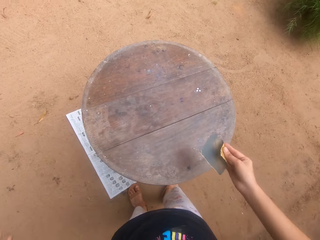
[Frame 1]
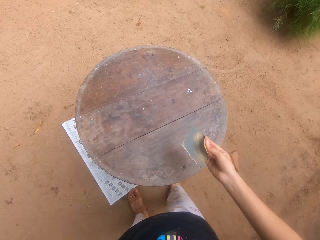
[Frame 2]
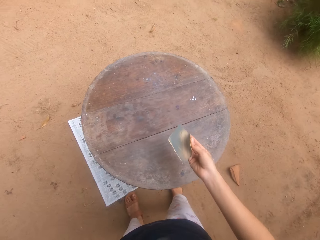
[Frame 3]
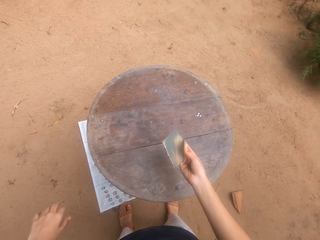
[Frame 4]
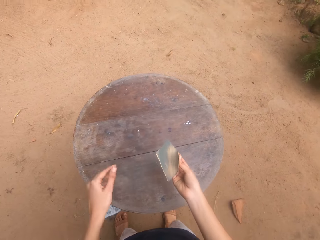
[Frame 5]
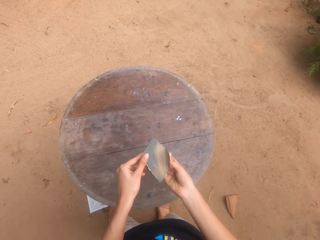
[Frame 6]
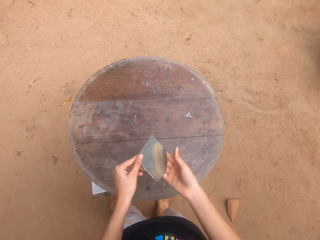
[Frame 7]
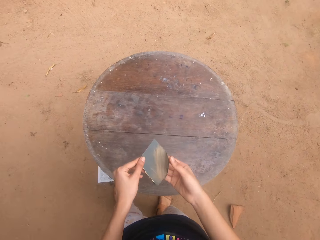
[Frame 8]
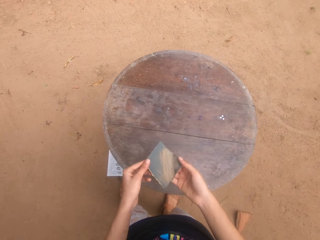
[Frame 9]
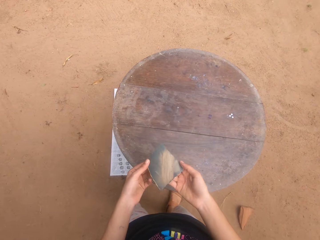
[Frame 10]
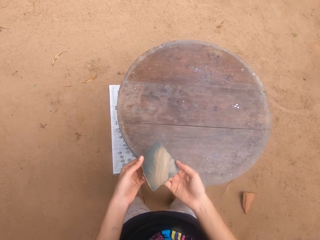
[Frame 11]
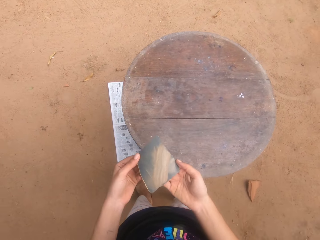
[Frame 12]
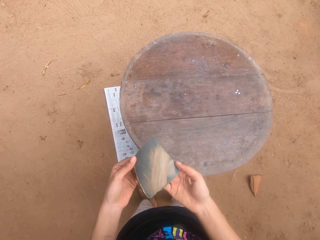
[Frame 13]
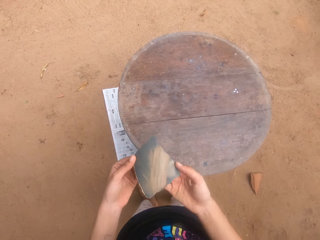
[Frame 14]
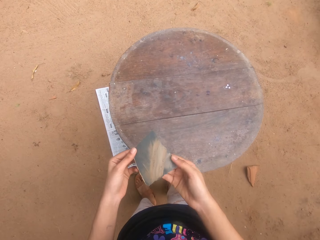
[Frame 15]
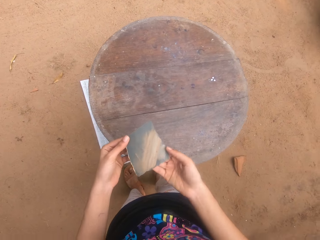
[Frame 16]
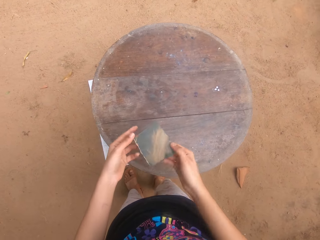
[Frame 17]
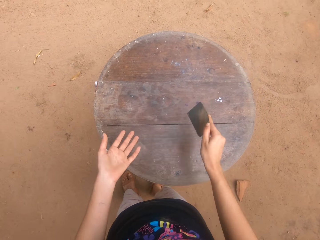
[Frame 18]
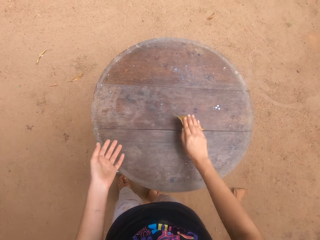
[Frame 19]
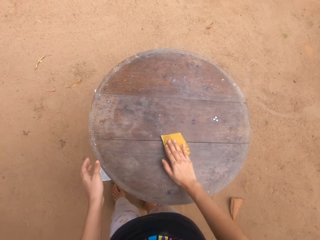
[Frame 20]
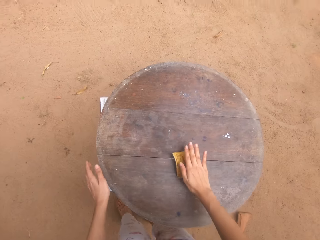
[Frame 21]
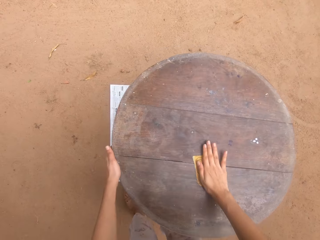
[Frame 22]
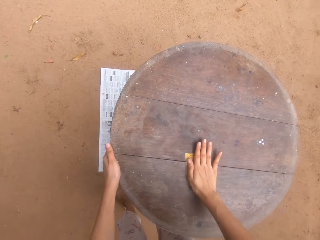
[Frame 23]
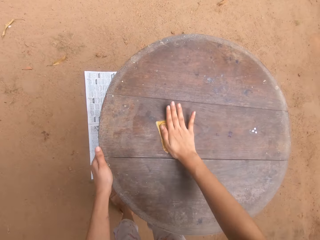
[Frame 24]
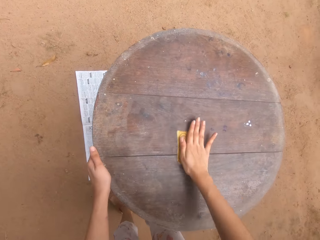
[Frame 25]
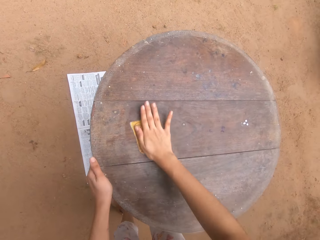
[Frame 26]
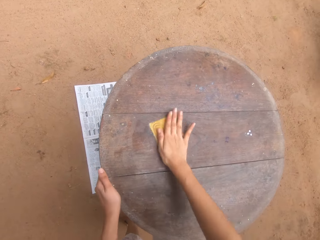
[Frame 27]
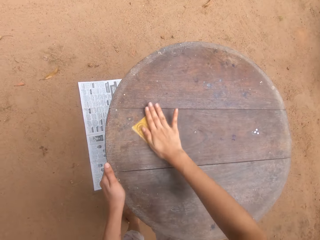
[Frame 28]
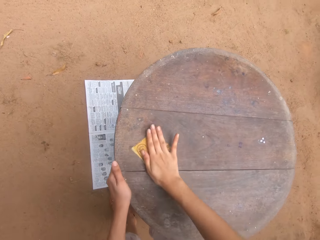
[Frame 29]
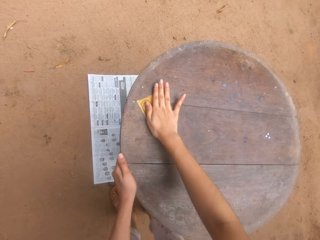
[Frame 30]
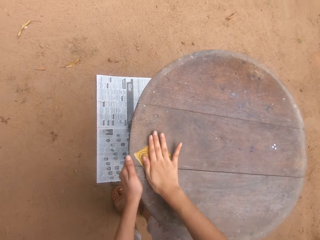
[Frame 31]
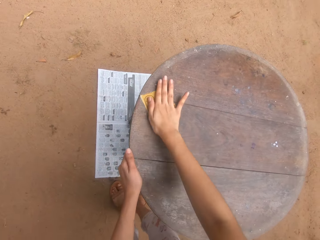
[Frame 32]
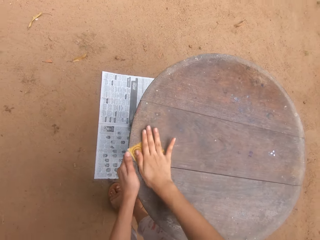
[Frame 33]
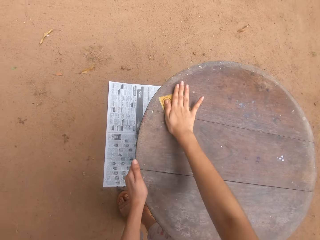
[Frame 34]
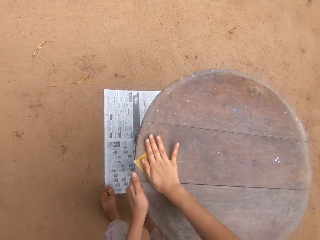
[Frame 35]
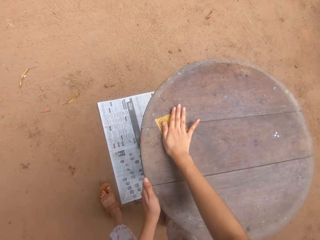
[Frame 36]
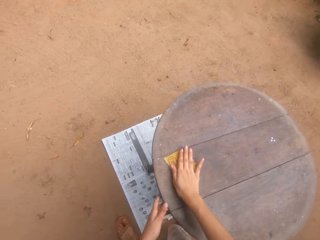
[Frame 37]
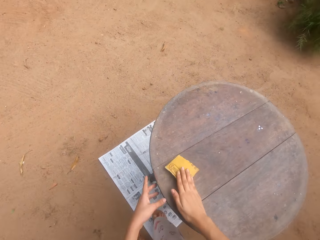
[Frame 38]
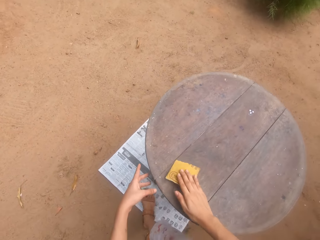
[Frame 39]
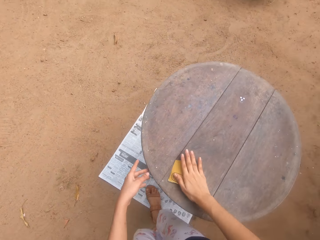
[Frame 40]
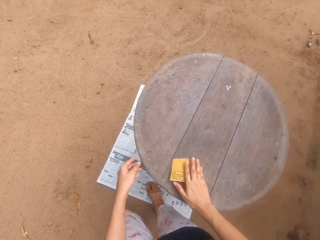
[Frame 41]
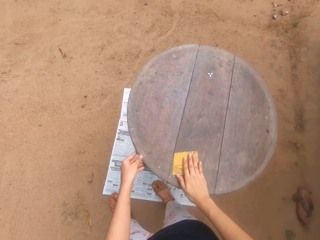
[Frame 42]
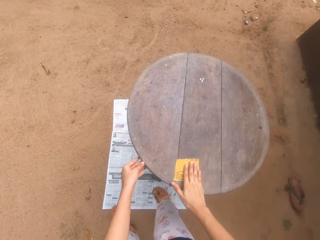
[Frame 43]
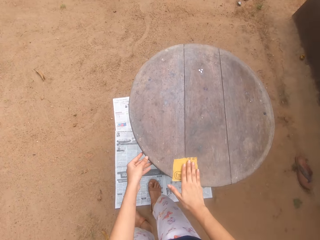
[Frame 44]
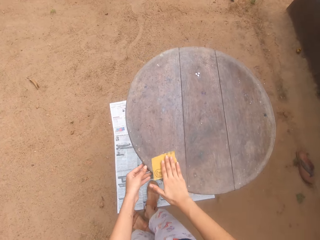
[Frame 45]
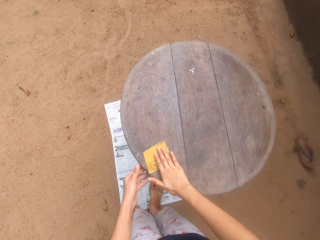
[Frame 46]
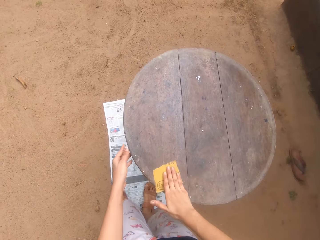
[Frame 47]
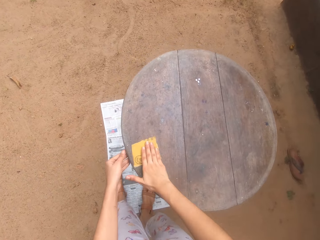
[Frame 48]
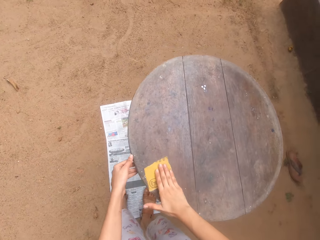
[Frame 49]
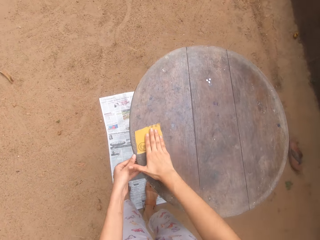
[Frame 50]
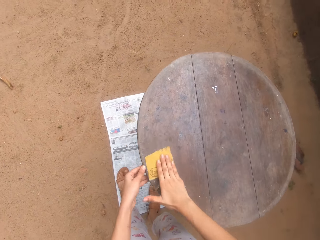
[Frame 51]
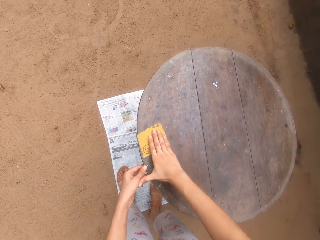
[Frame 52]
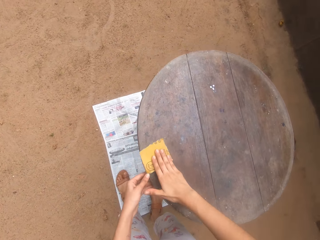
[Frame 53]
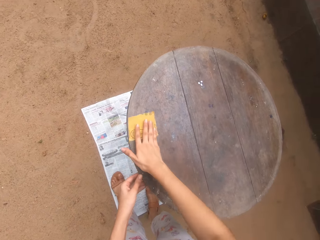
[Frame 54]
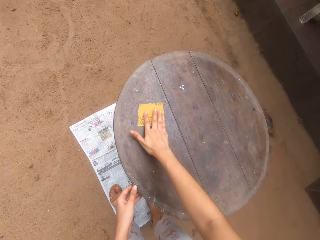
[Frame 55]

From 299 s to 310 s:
The camera wearer looks at the sandpaper. They scrub the table with the sandpaper.

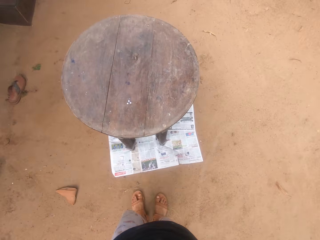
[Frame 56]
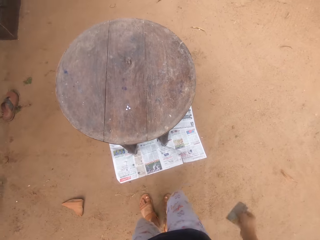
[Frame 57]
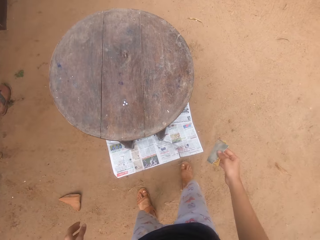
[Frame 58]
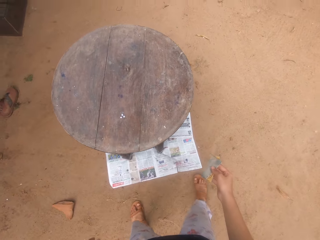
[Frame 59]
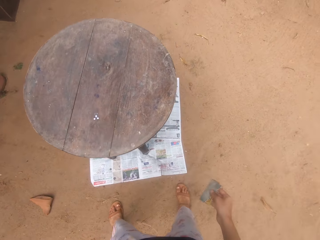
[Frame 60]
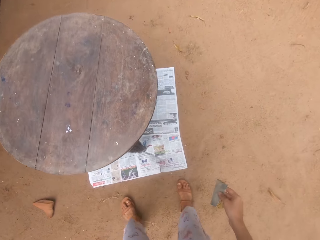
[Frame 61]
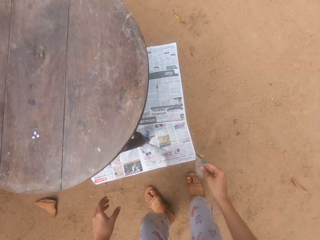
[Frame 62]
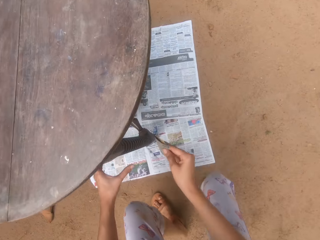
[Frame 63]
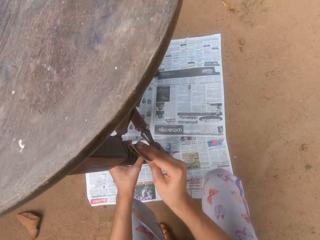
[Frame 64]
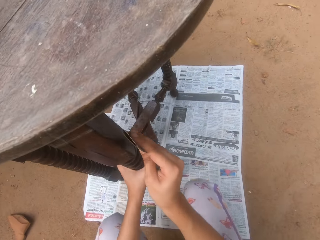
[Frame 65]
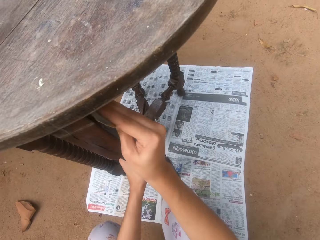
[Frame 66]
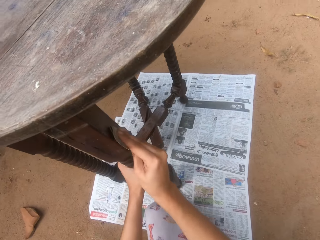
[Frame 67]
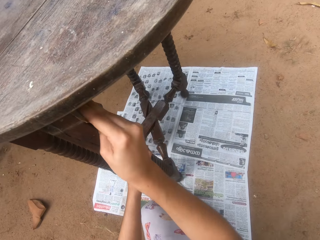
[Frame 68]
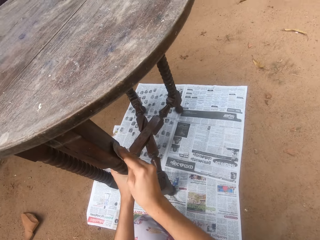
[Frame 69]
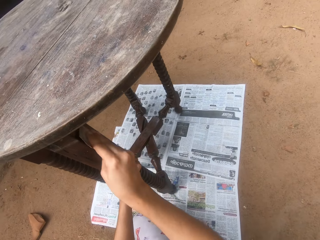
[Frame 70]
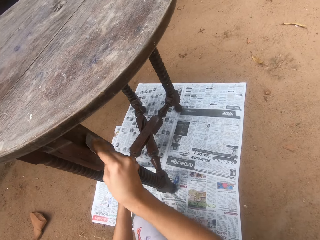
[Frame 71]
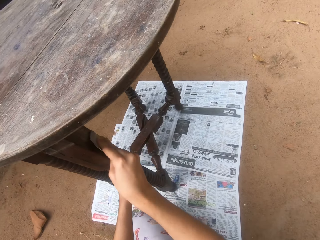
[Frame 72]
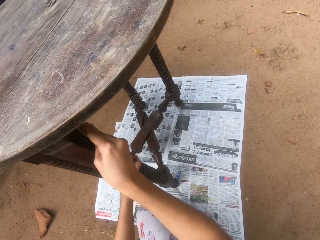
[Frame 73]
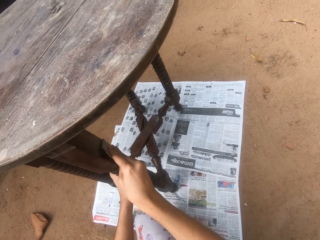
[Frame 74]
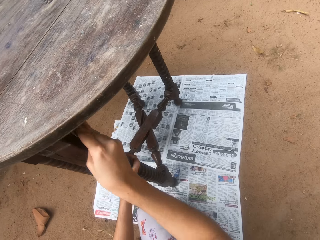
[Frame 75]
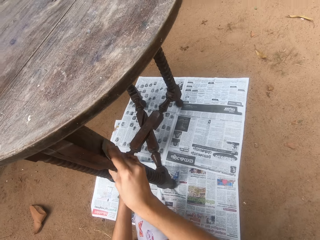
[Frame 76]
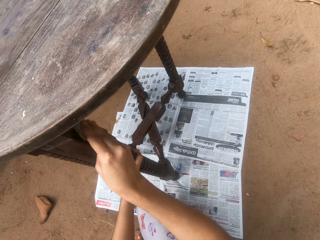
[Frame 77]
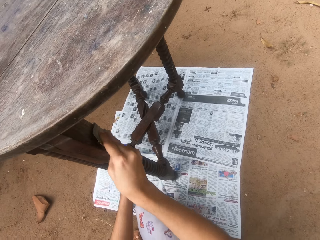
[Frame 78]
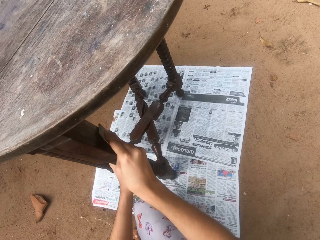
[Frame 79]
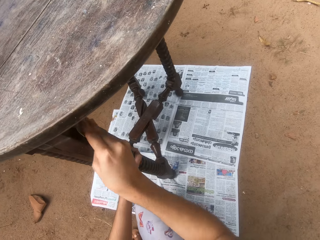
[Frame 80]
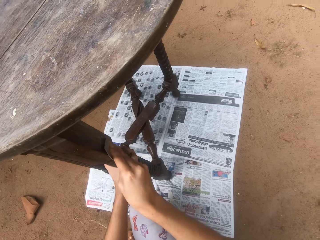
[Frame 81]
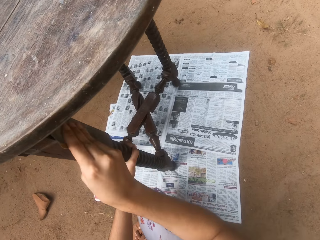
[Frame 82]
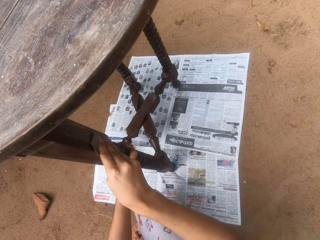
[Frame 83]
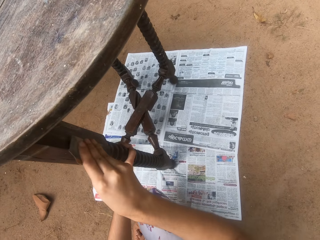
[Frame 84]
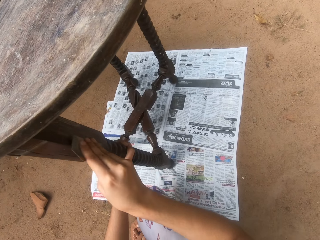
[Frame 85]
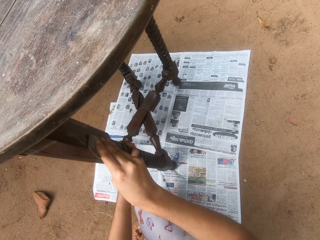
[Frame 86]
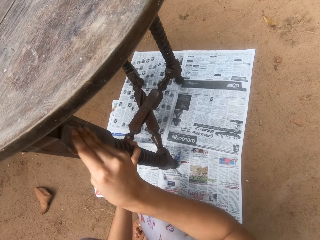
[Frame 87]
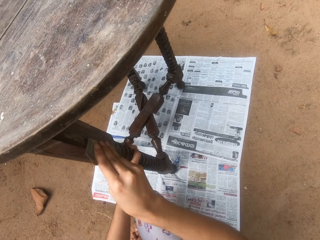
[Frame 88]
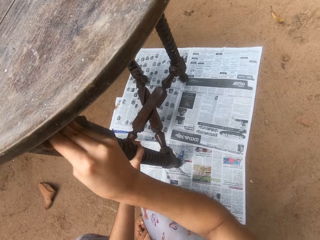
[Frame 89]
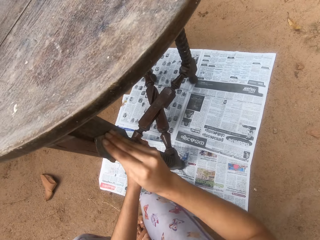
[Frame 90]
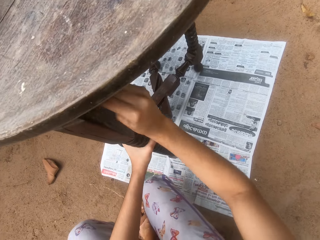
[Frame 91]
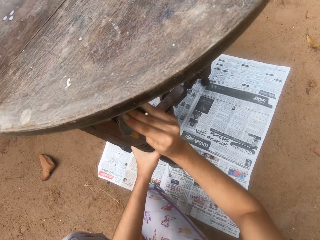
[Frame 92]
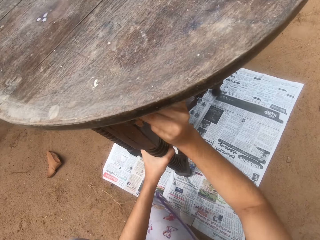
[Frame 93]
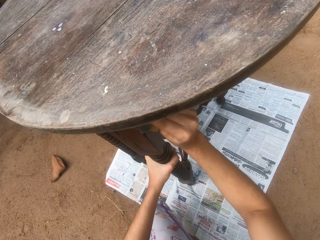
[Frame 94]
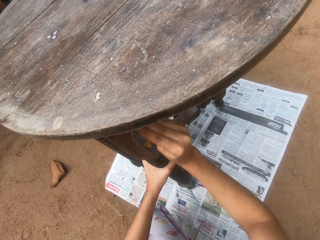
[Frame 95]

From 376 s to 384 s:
The camera wearer looks around. They use the sandpaper to scrub the table.
